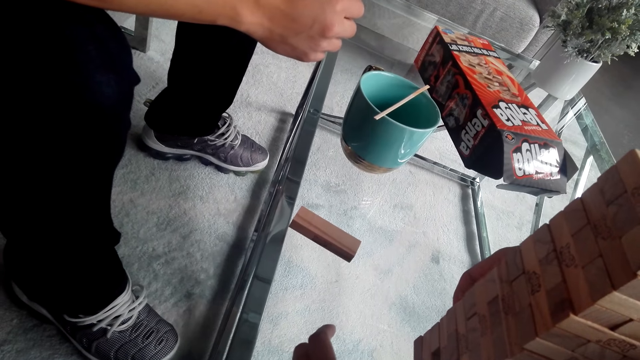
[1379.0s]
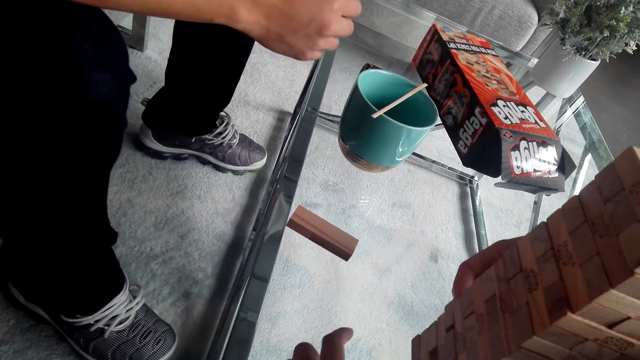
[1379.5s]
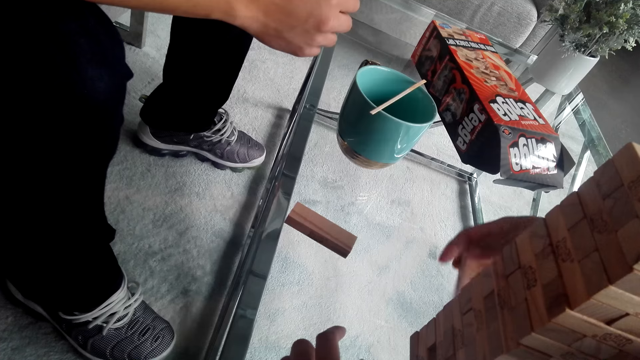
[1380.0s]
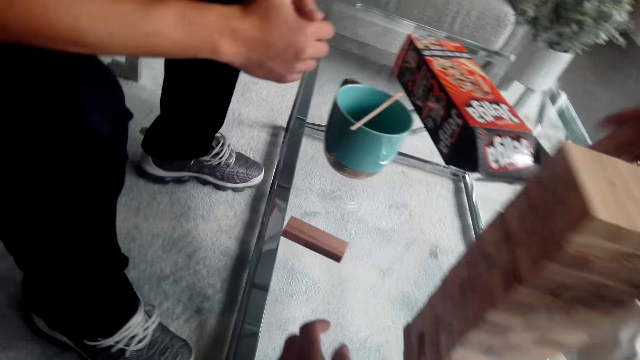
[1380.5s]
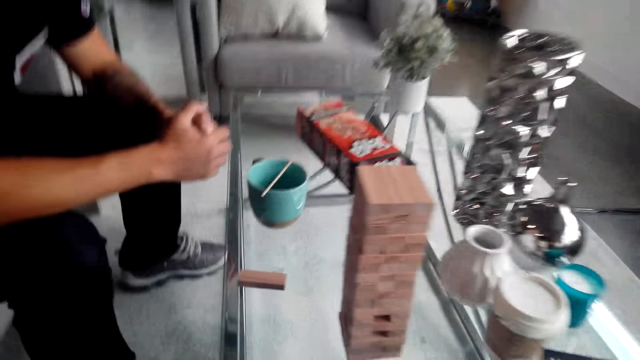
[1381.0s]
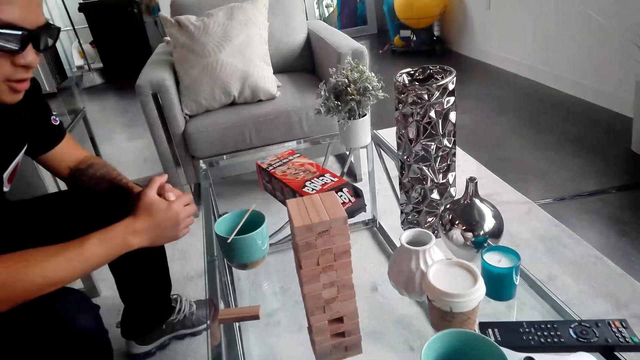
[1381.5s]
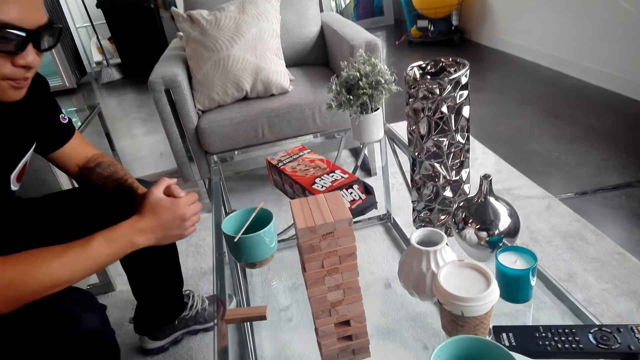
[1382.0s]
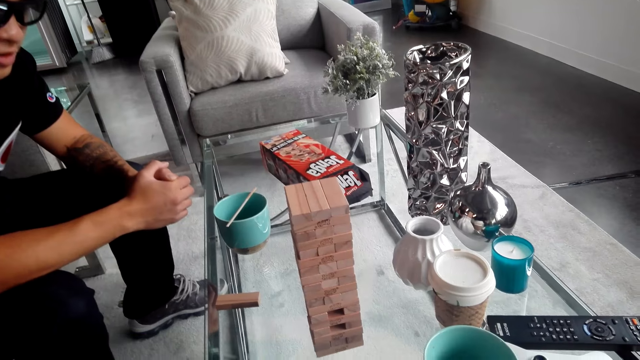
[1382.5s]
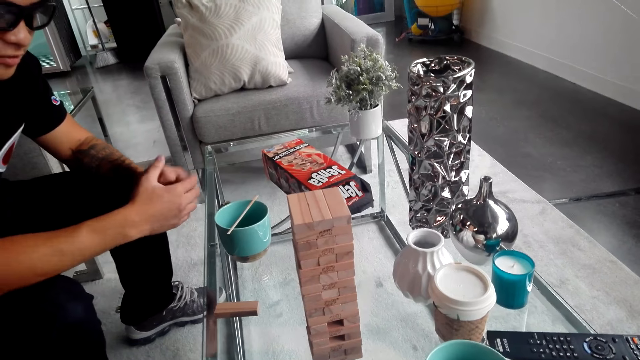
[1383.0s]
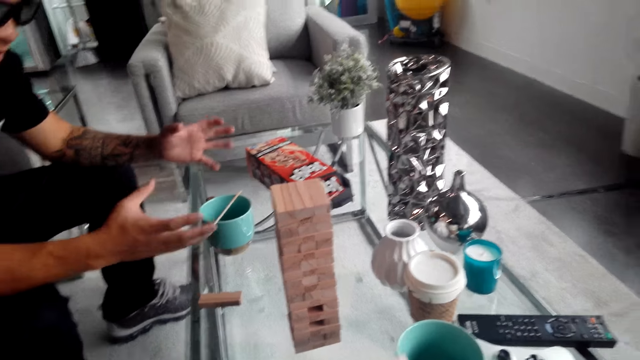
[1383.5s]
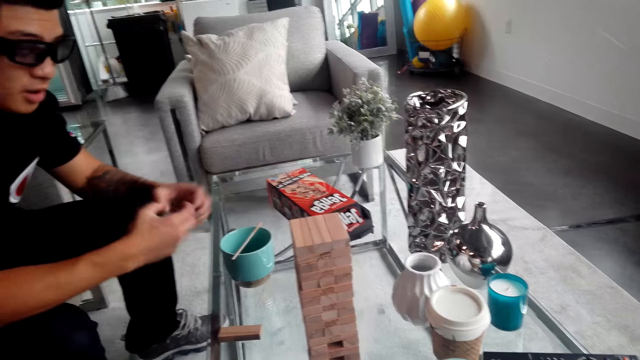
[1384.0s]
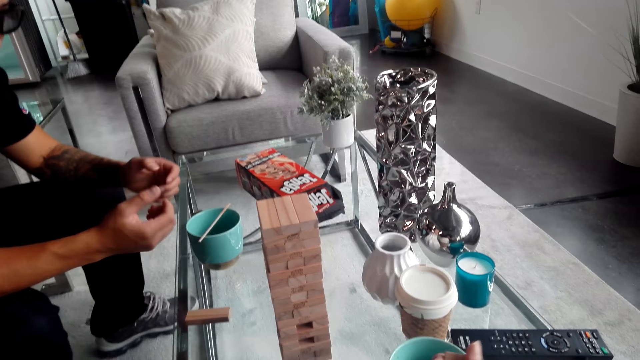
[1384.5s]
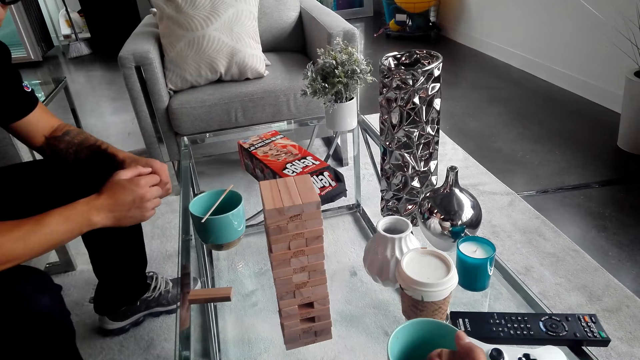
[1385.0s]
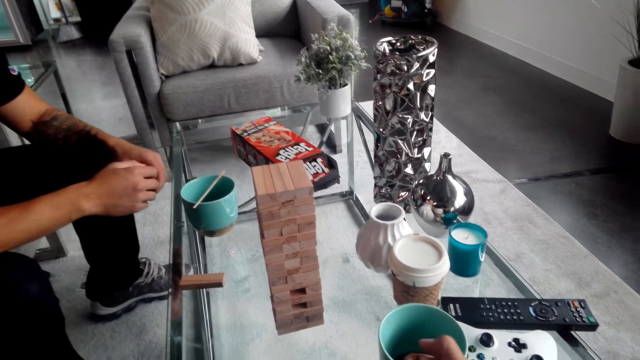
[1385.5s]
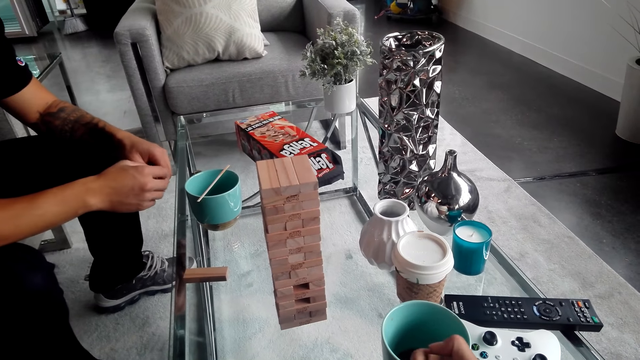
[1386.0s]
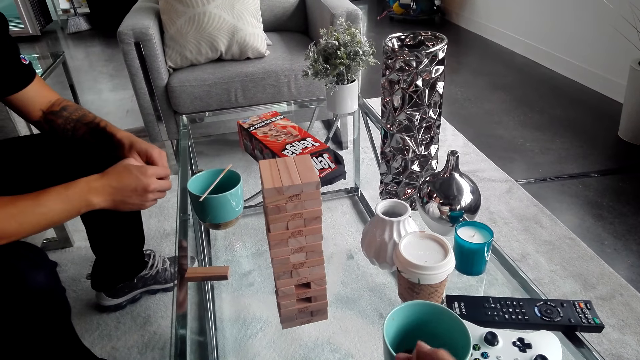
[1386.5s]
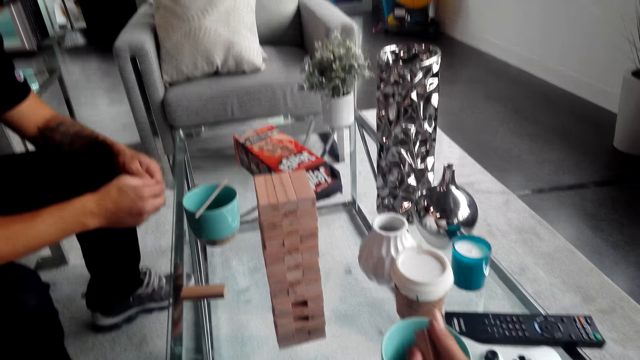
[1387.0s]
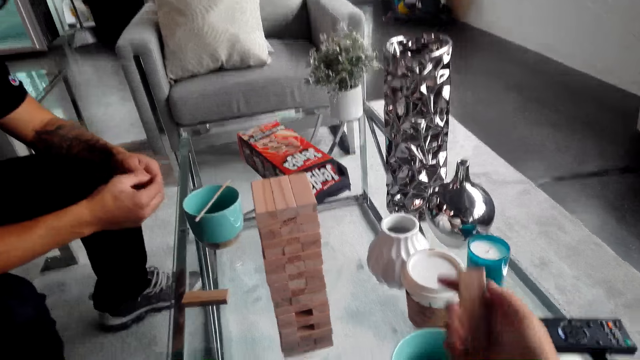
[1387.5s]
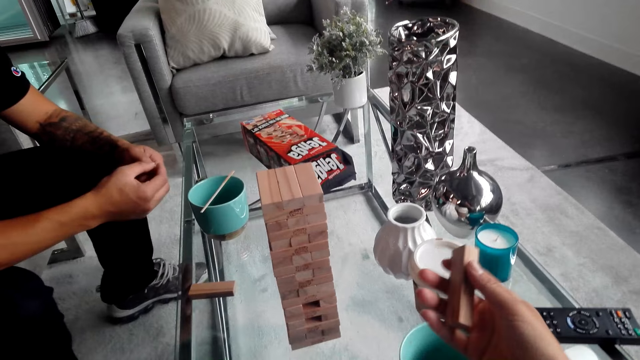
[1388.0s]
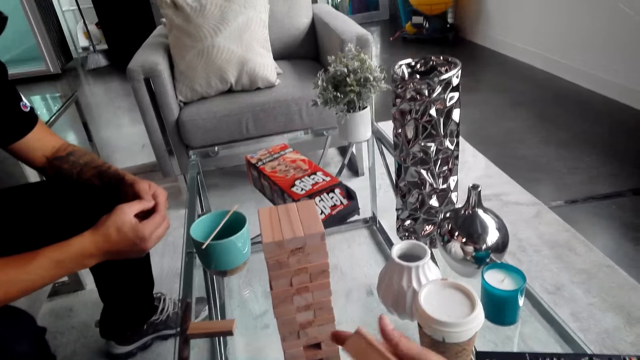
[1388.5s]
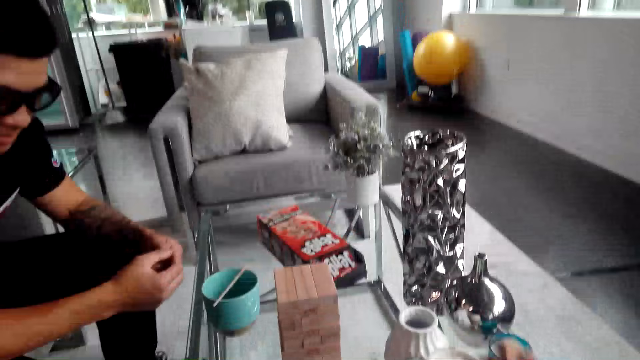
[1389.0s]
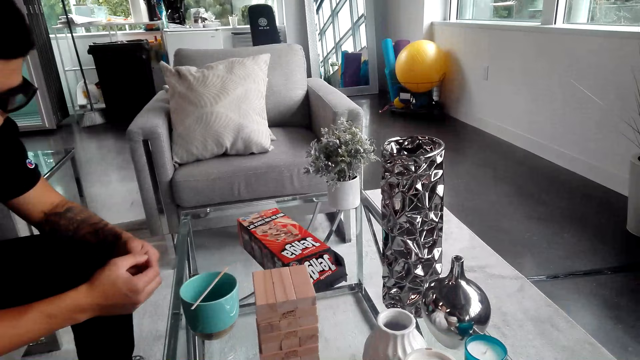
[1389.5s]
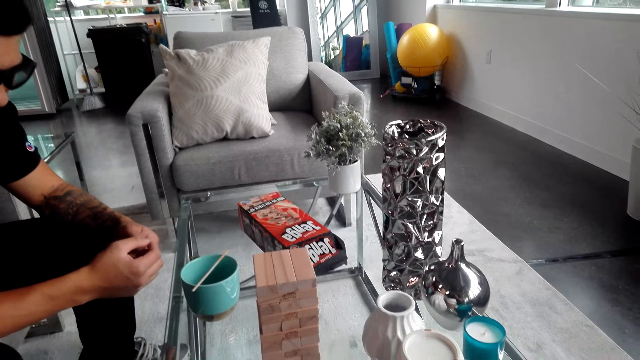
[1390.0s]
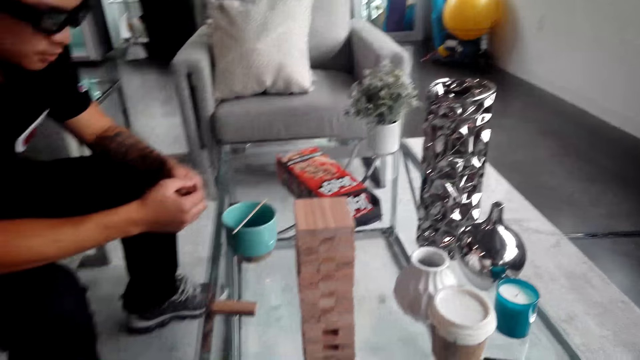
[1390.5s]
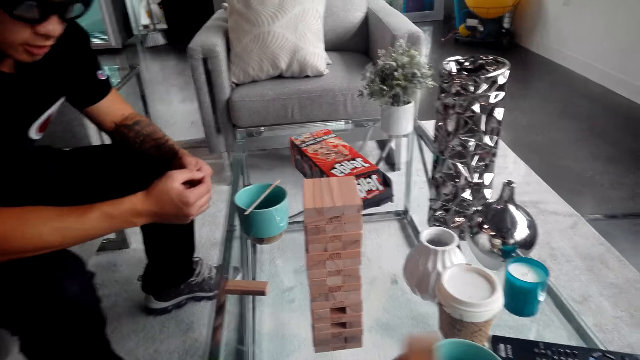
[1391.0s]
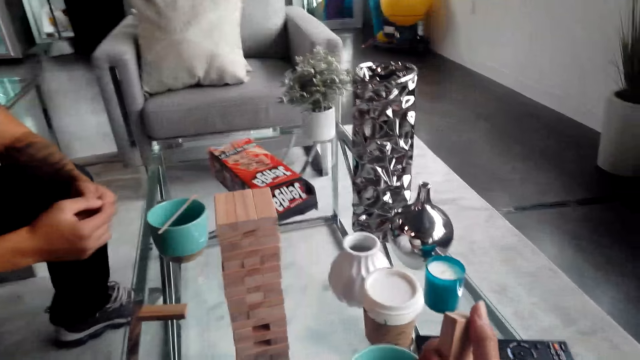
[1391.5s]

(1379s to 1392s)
The camera wearer holds a piece of the Jenga game. A man stretches his hand and folds the hands. The camera wearer rotates the Jenga block.

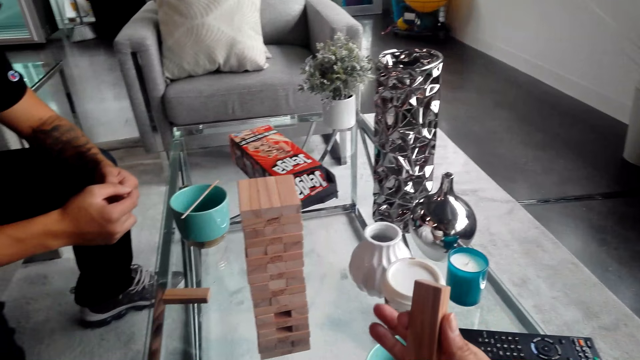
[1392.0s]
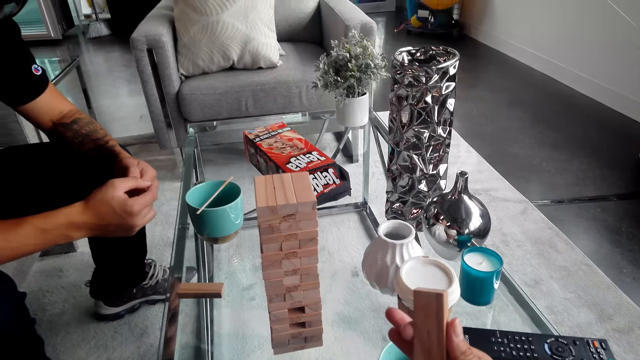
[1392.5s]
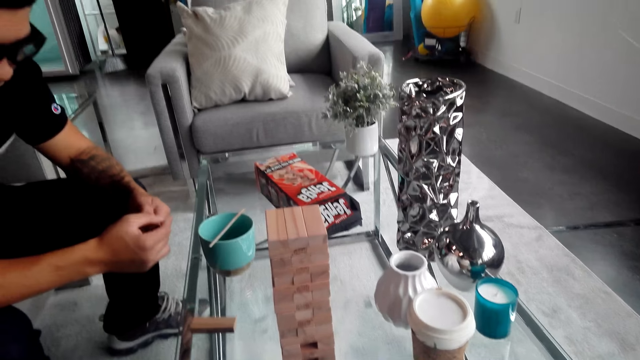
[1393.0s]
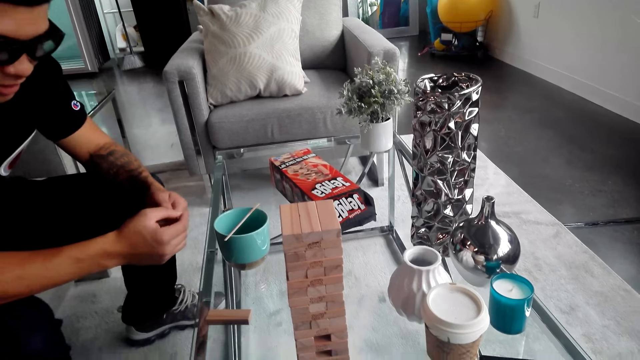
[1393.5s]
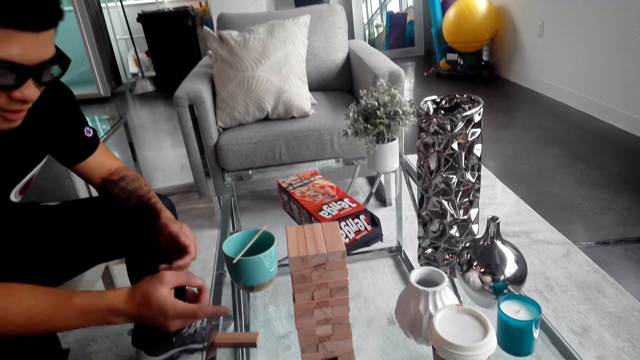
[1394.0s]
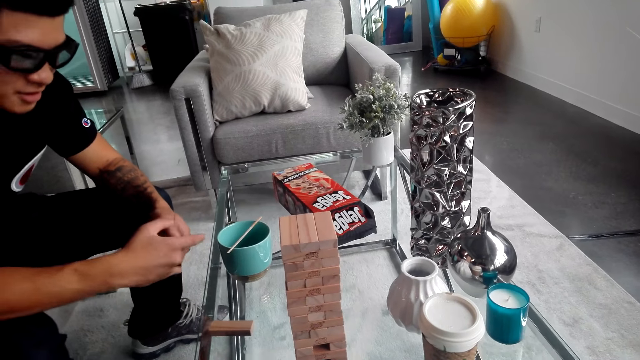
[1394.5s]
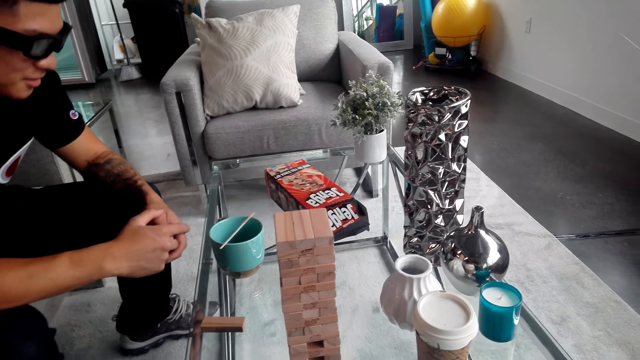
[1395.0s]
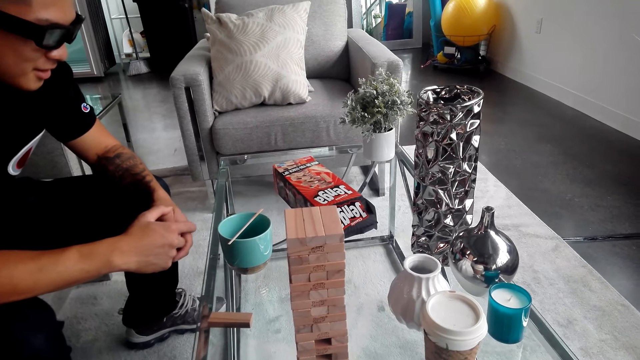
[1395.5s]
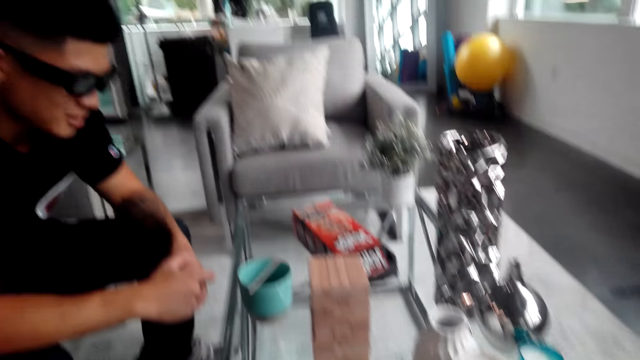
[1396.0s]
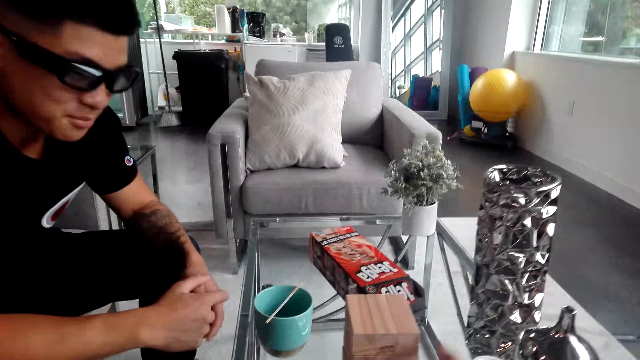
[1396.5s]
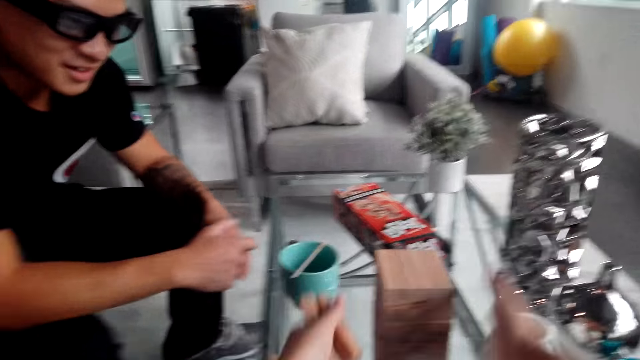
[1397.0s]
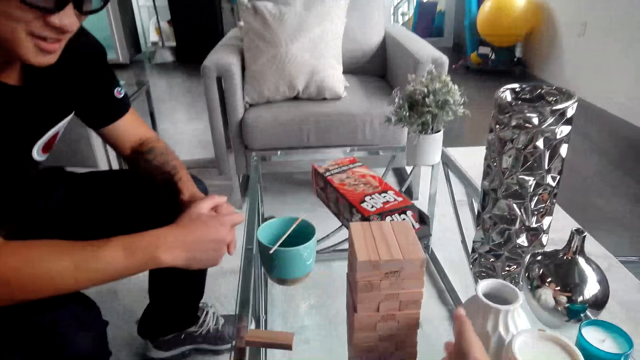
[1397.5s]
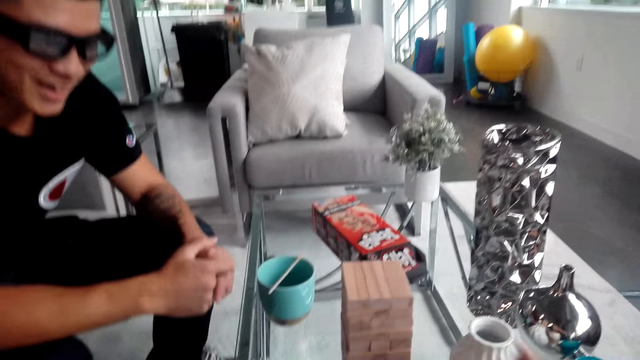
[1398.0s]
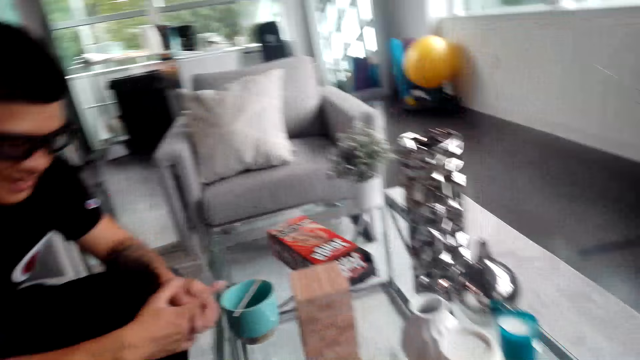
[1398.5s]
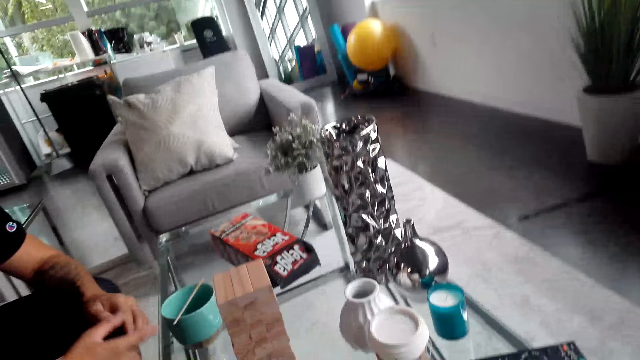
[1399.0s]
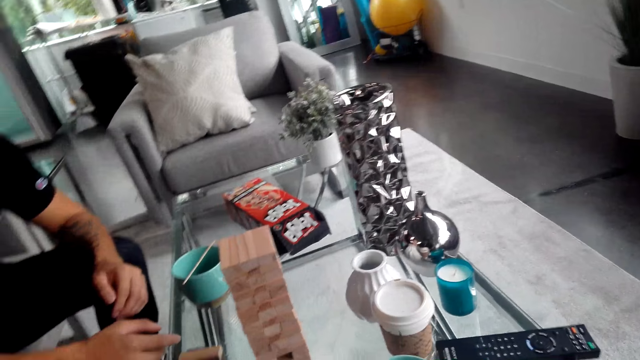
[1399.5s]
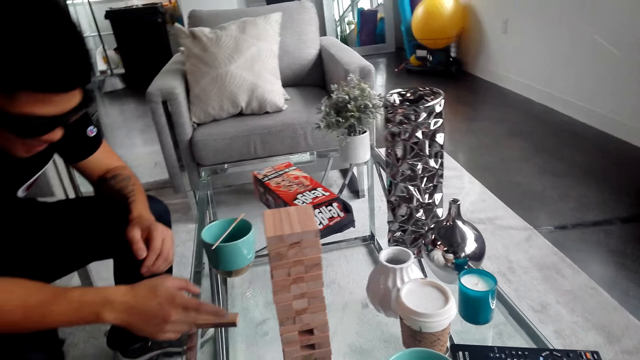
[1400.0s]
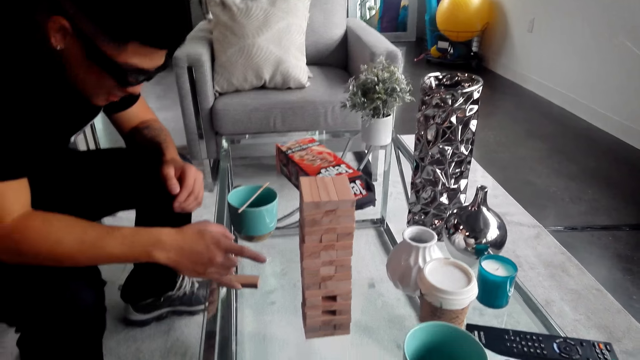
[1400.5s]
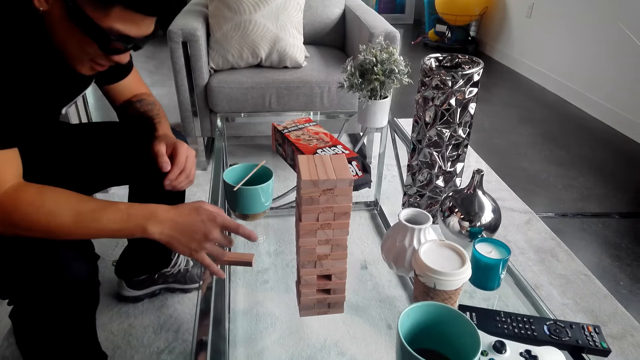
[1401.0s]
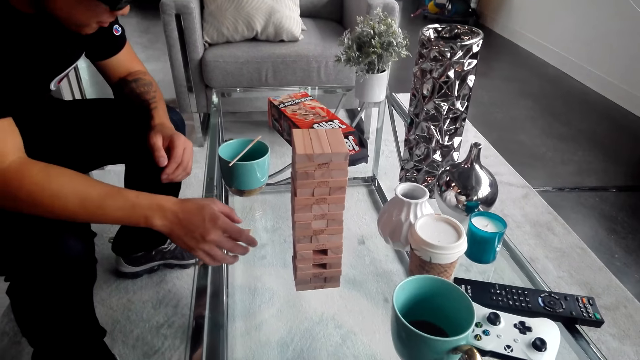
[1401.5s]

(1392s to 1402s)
A man moves his hand. The camera wearer gestures with hands. He stretches his hand.
